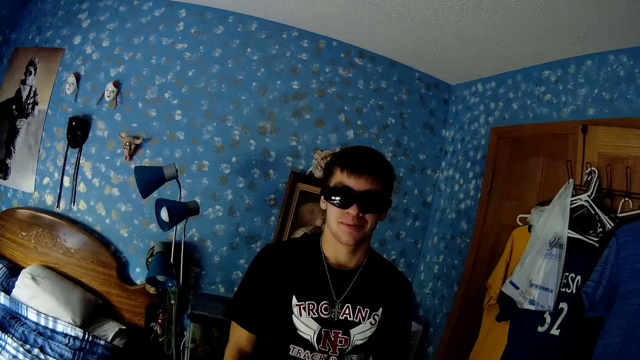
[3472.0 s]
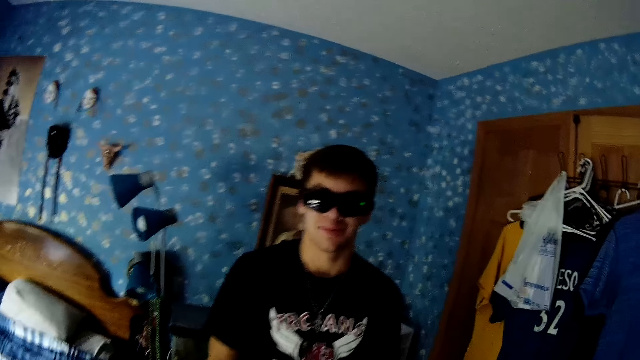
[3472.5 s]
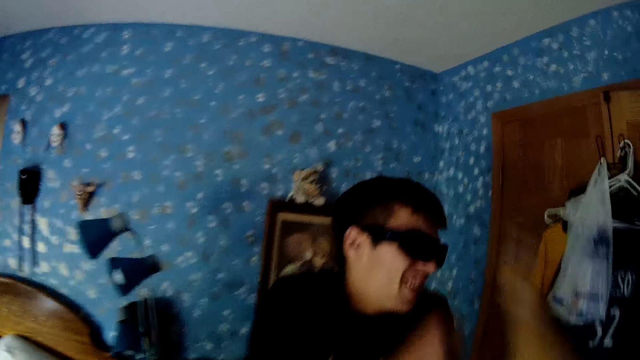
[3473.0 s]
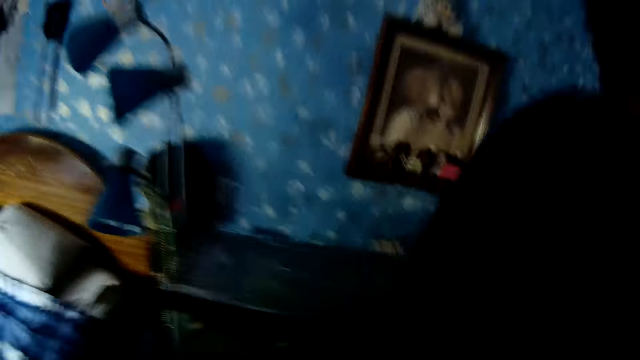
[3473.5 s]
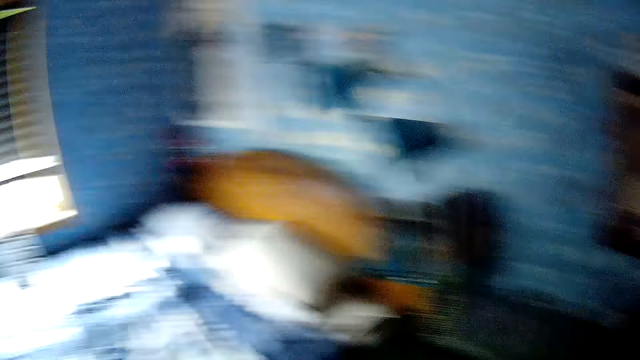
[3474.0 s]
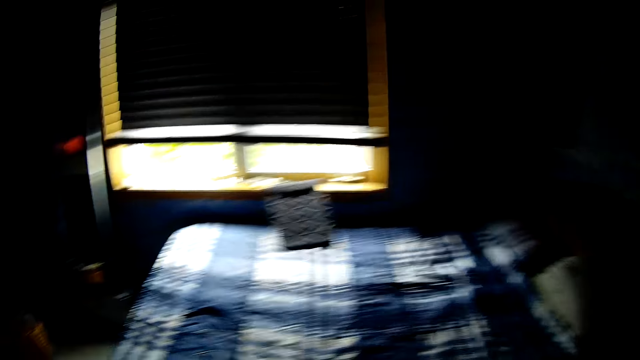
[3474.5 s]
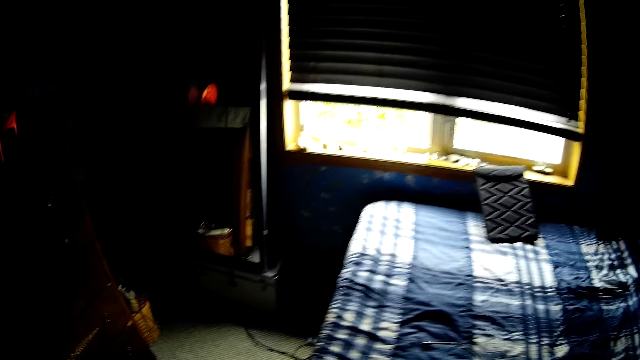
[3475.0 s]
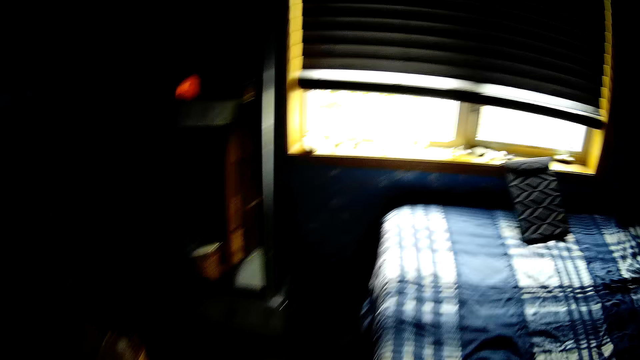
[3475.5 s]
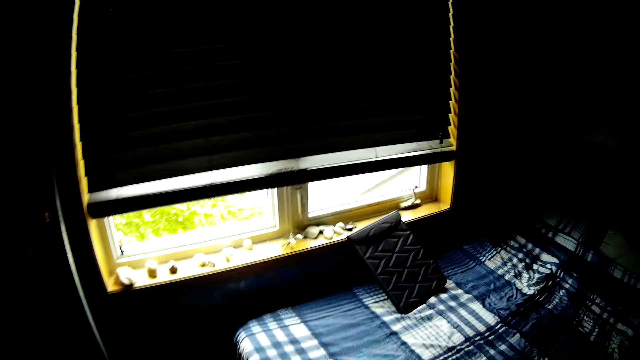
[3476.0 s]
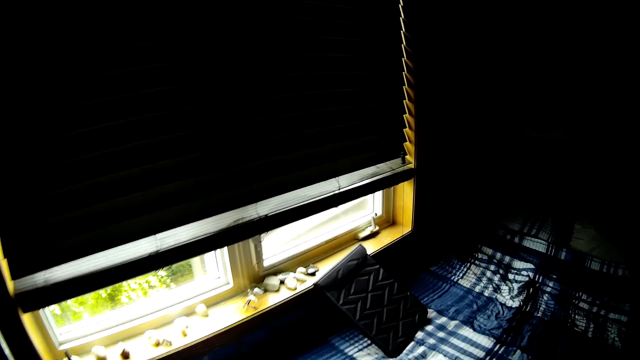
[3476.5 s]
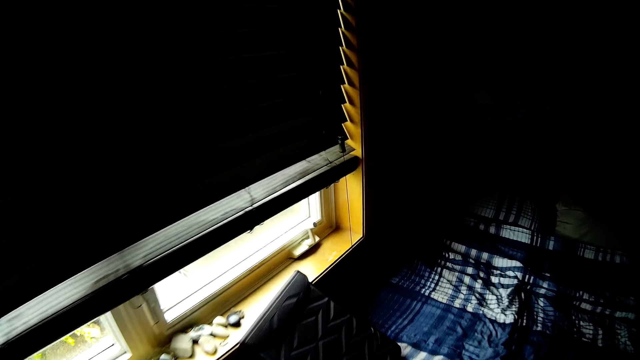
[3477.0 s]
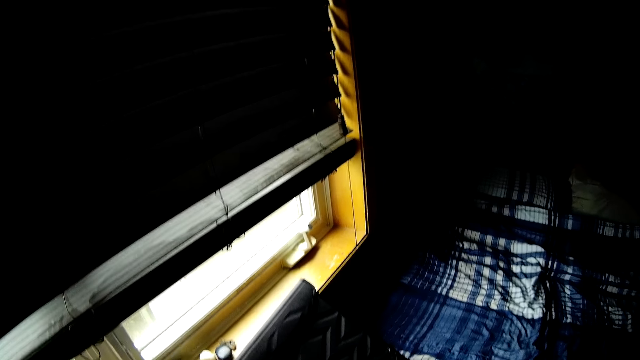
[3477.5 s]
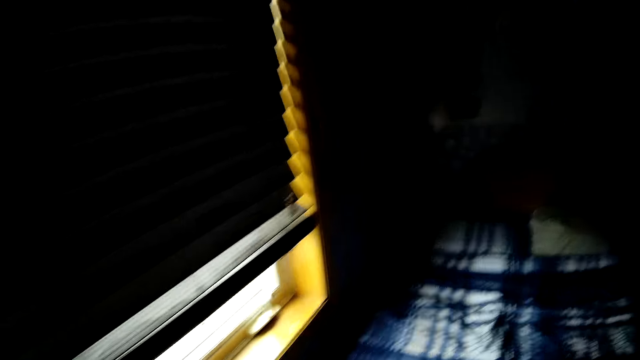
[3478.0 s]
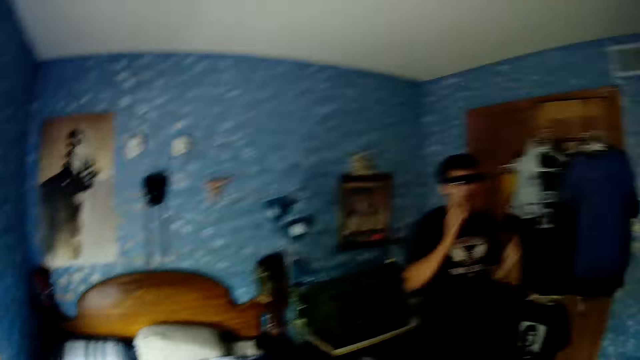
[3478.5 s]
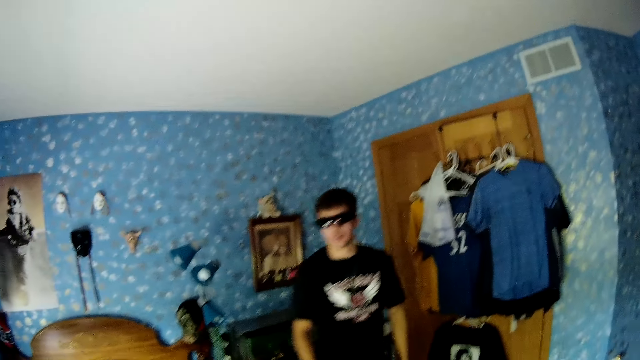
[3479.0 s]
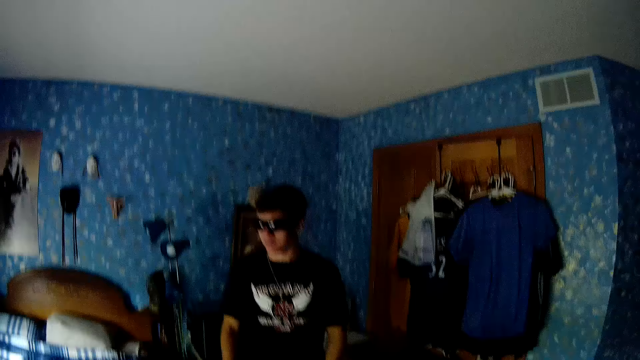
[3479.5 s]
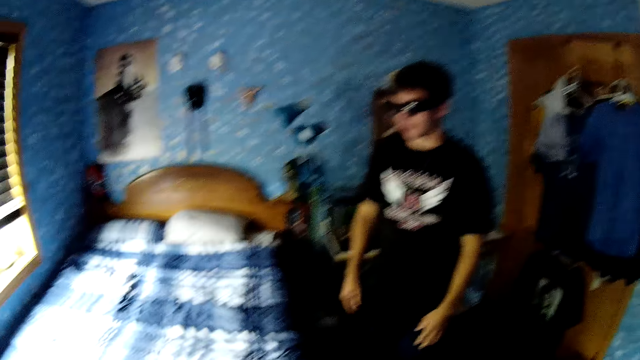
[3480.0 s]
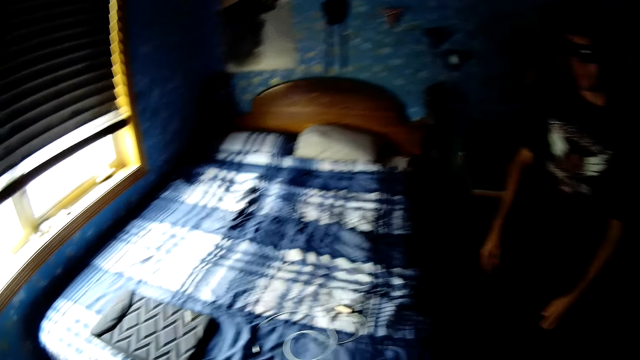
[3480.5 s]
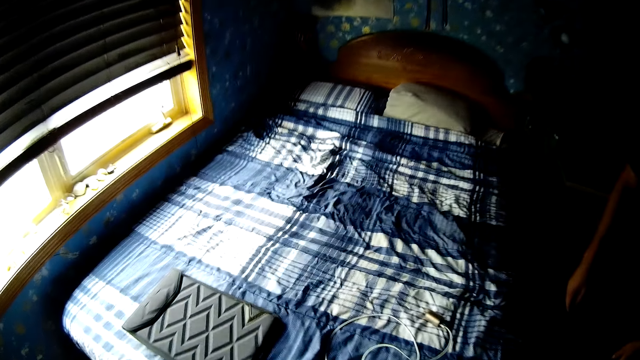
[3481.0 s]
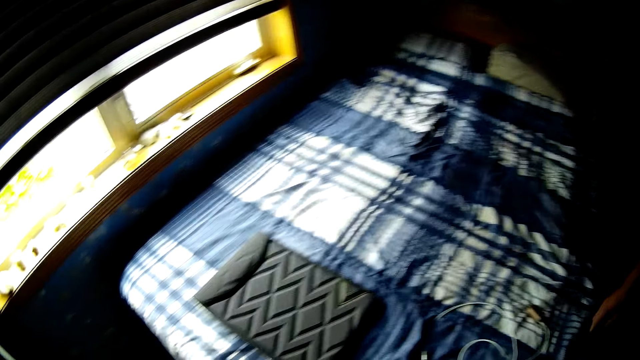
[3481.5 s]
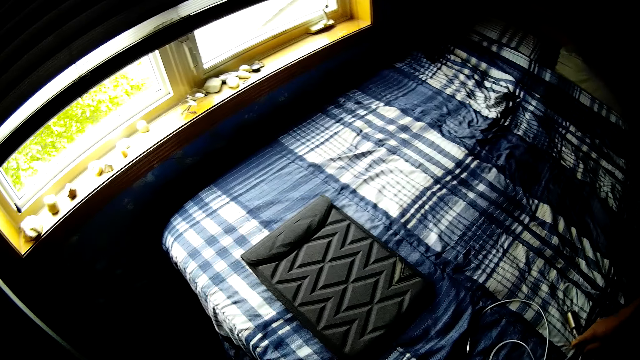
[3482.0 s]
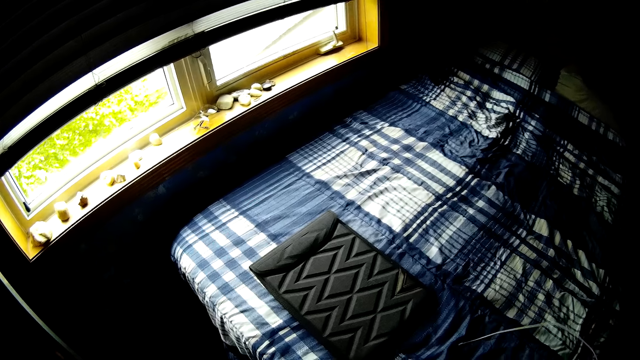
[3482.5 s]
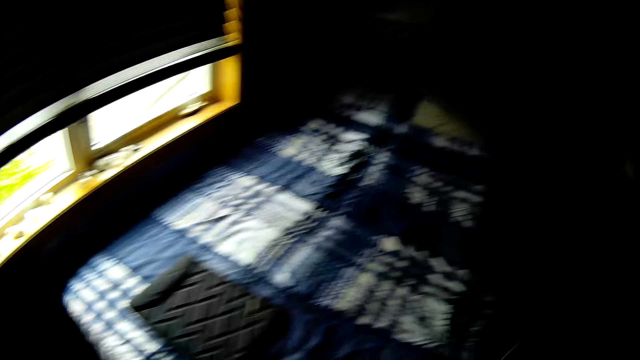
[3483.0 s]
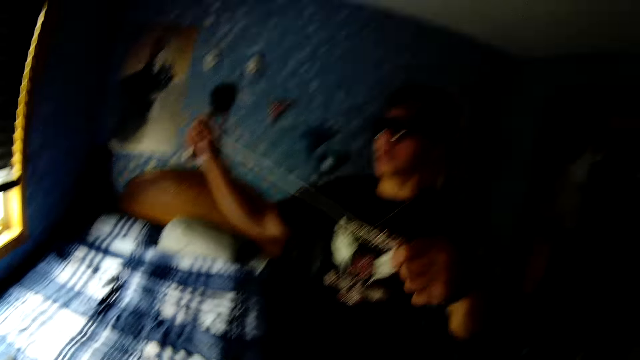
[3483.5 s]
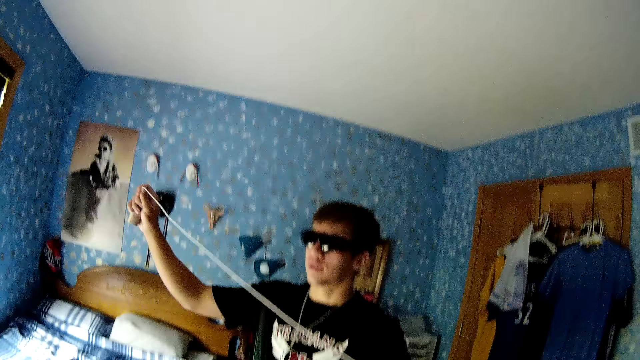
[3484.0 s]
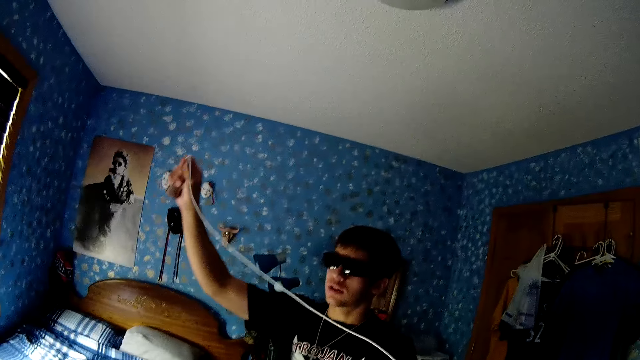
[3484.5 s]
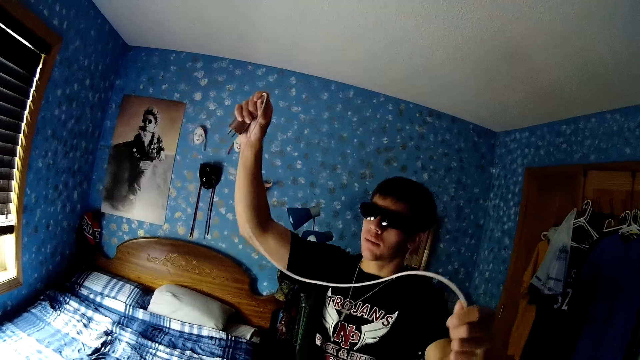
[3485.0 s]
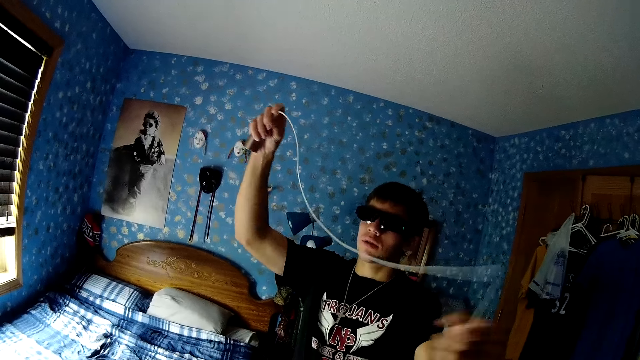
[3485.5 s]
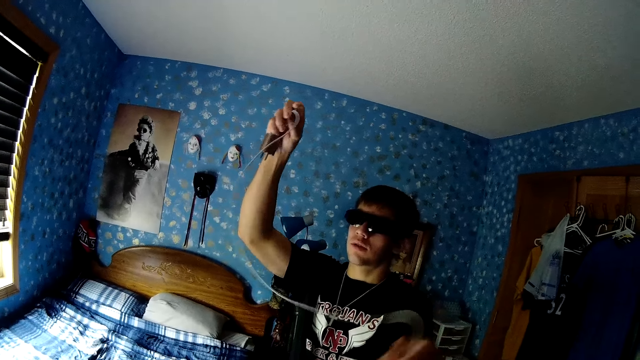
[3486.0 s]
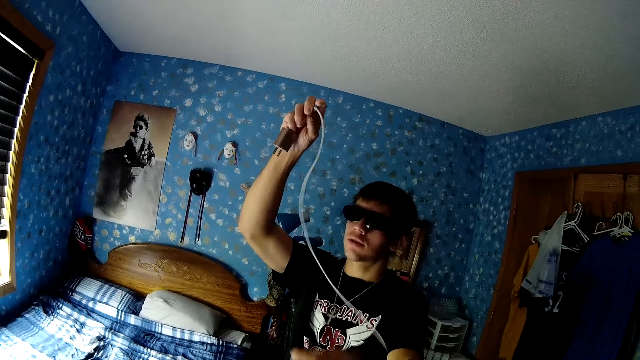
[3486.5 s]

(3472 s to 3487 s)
A person moves their body. The camera wearer moves forward and looks around. They walk around. They look around. They pick up a cardboard. They look around. The person walks around. The camera wearer looks around. They look at a board on the bed. They pick up an item from the bed. They look around. The person holds a charger.

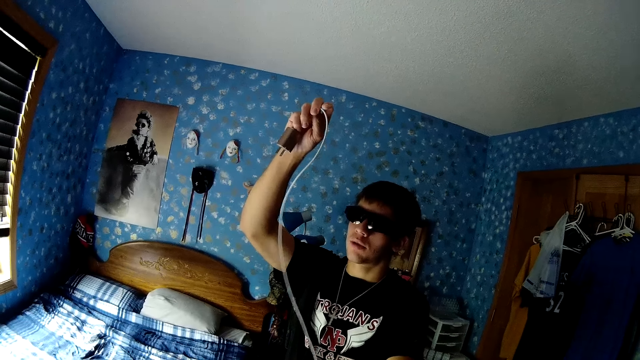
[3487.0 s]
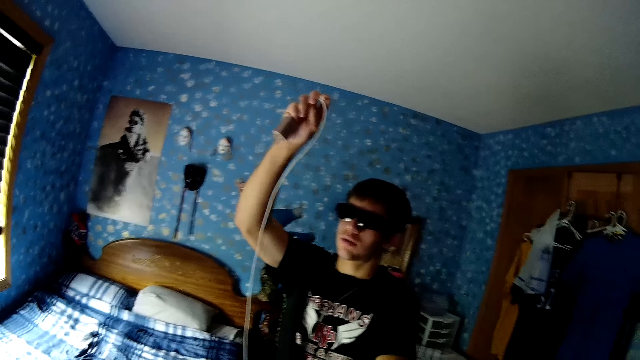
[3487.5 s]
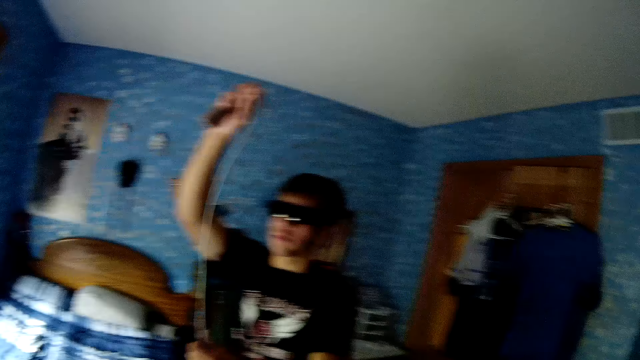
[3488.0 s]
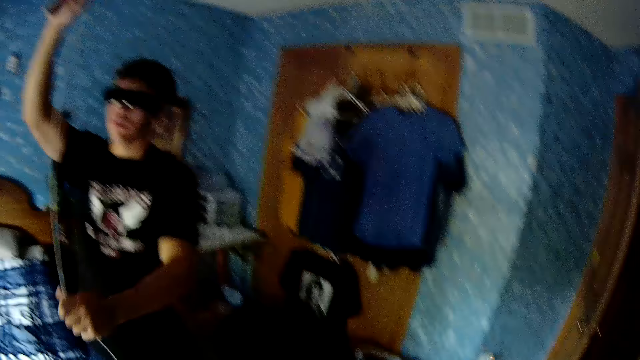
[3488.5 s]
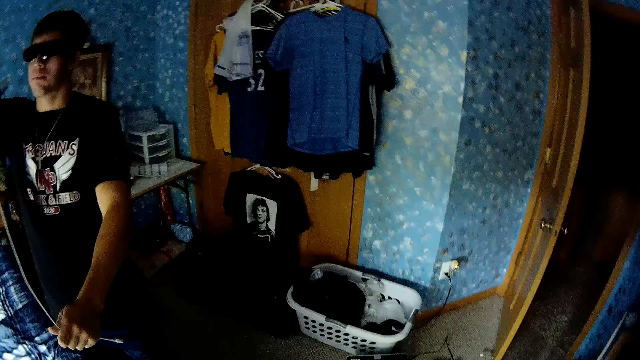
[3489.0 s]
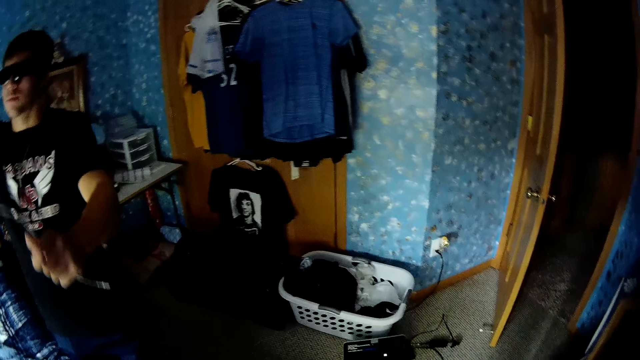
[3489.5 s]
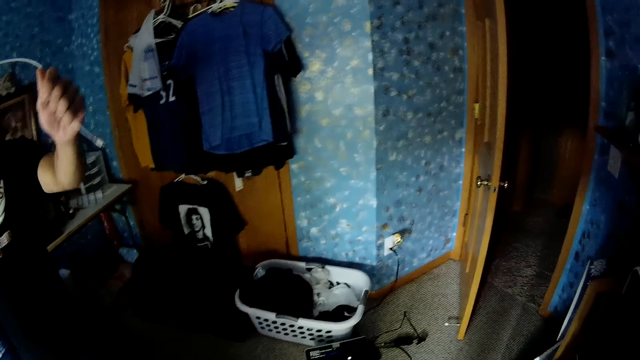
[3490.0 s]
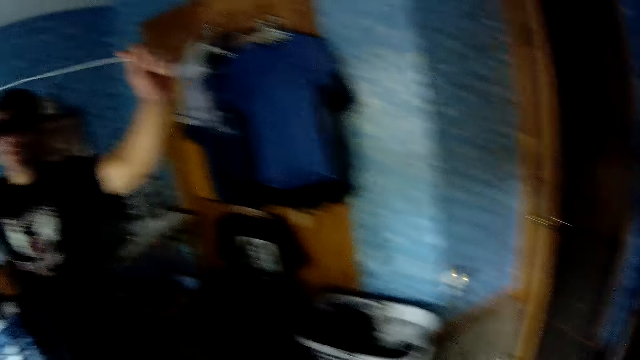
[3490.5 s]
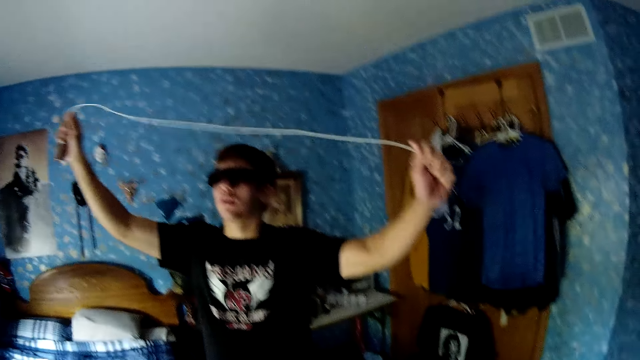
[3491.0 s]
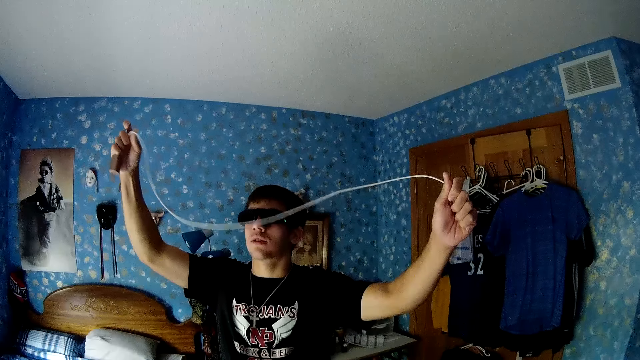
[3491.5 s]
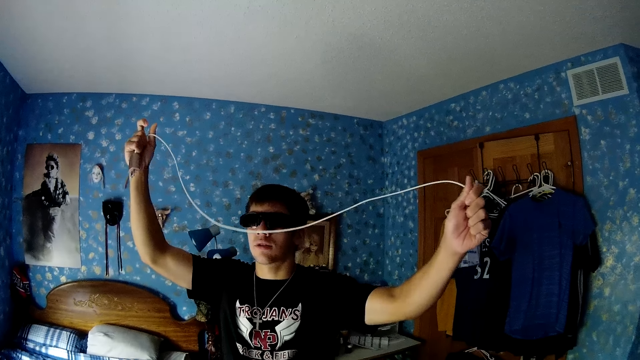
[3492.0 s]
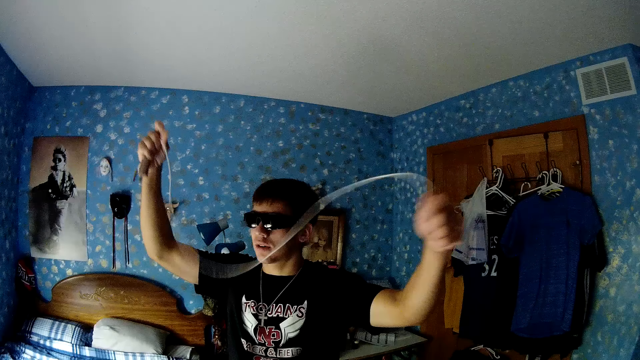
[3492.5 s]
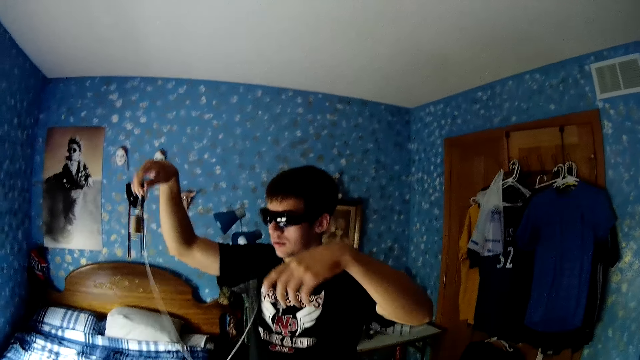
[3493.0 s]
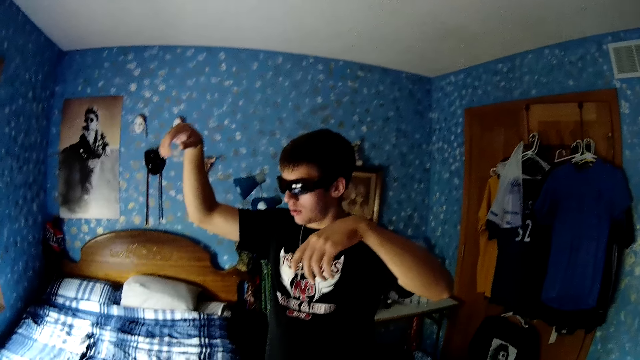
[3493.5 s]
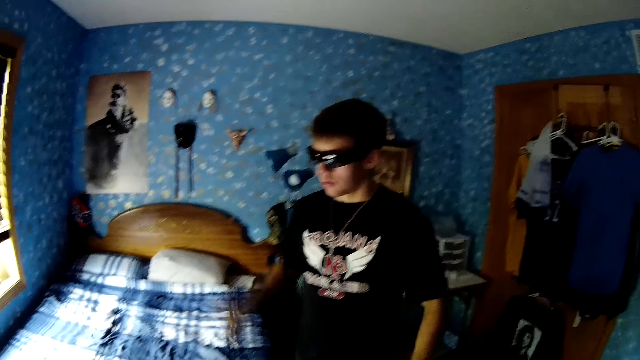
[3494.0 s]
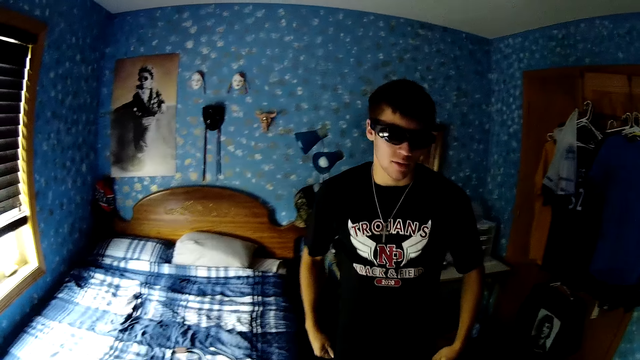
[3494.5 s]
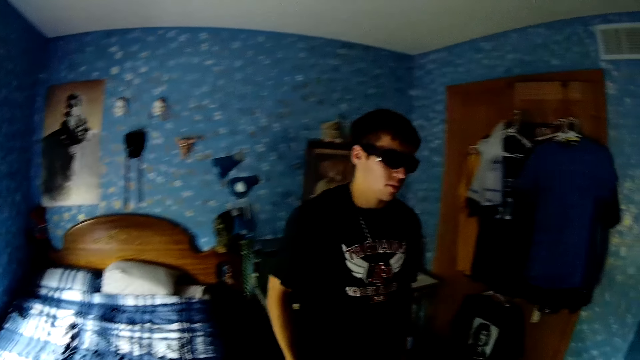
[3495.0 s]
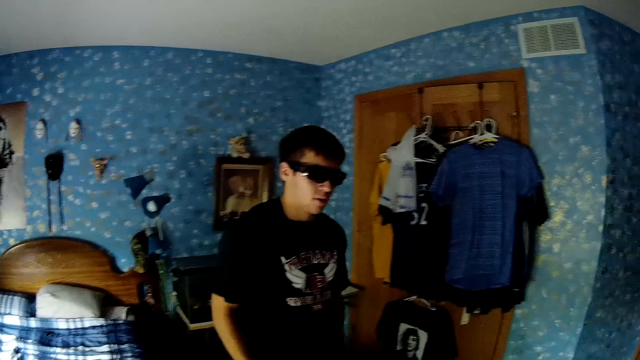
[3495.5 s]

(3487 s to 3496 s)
The camera wearer looks around. A person holds a charger. The person throws a cable on the bed. The person drops down their hands. The person turns.
